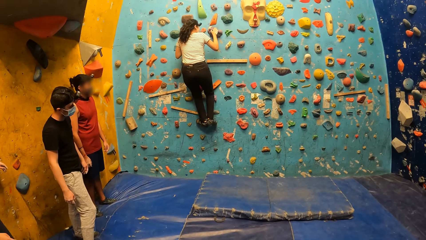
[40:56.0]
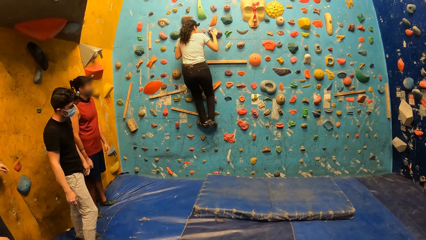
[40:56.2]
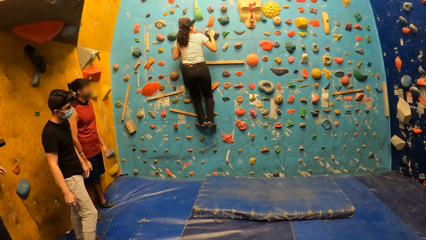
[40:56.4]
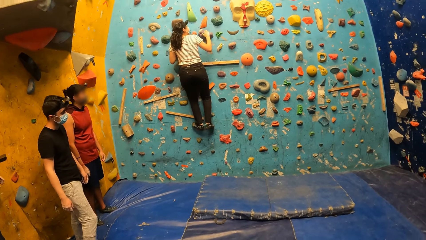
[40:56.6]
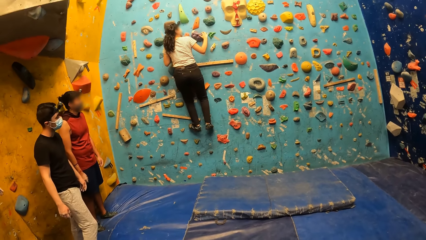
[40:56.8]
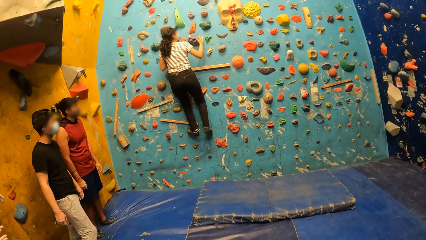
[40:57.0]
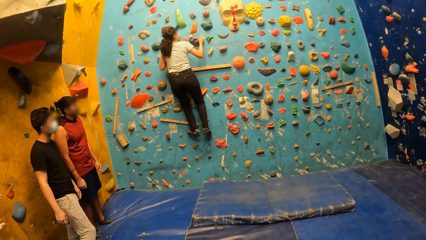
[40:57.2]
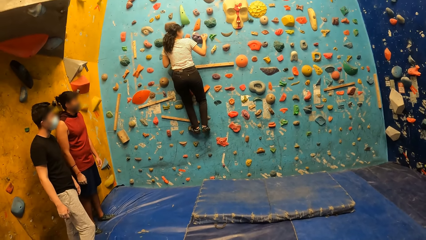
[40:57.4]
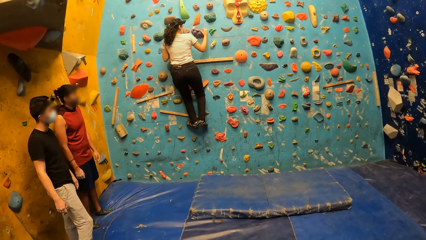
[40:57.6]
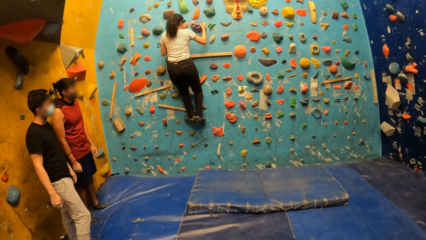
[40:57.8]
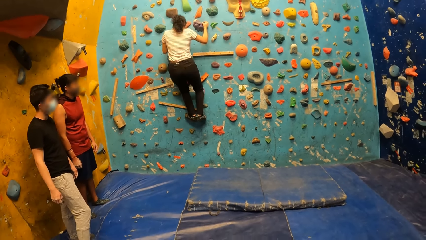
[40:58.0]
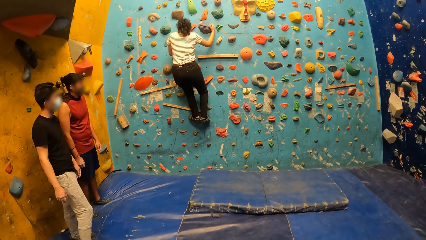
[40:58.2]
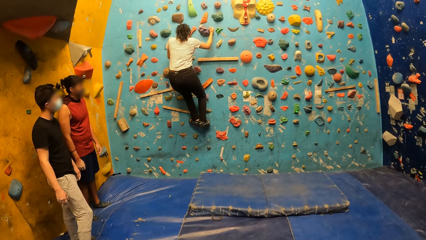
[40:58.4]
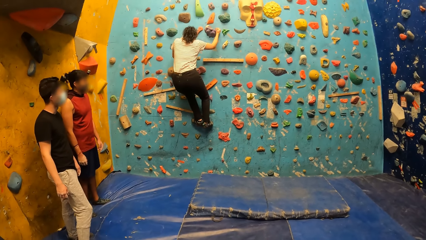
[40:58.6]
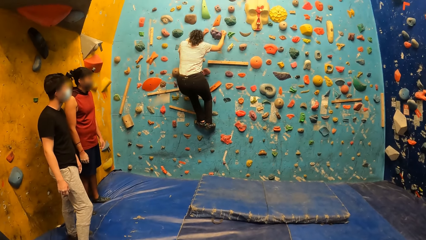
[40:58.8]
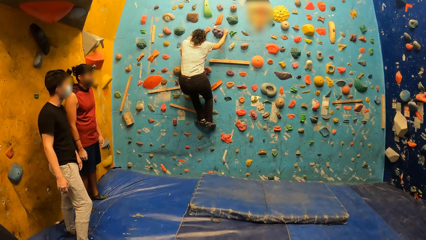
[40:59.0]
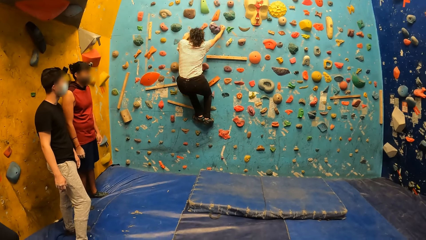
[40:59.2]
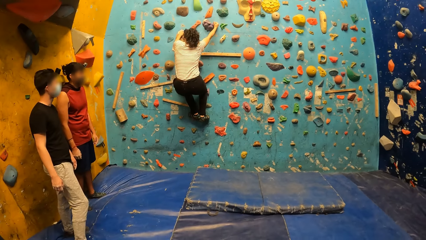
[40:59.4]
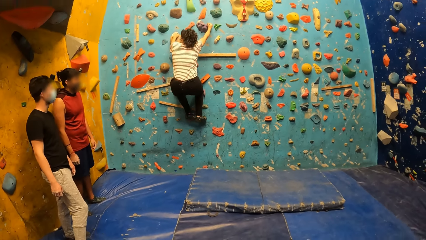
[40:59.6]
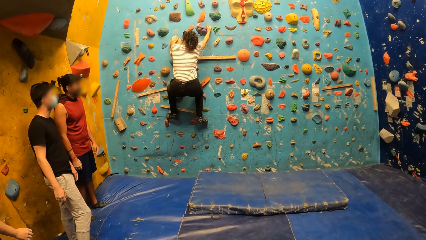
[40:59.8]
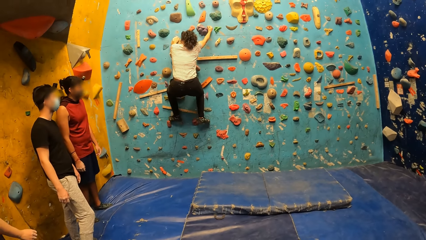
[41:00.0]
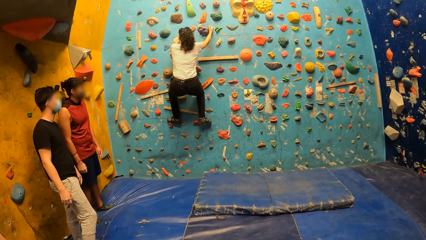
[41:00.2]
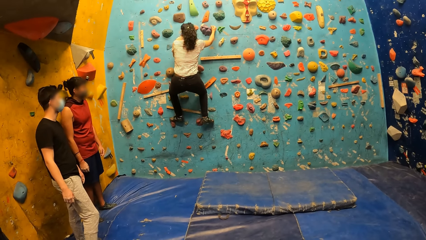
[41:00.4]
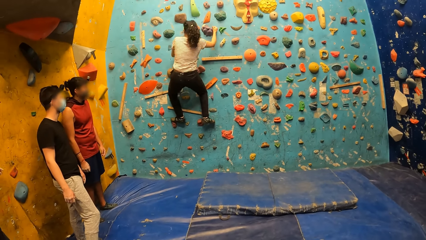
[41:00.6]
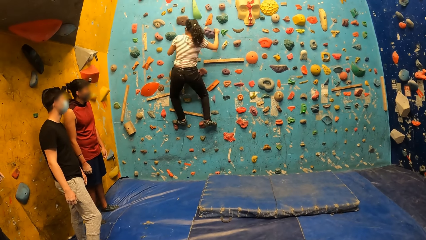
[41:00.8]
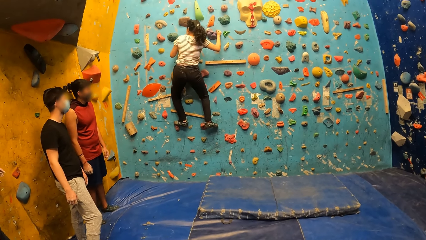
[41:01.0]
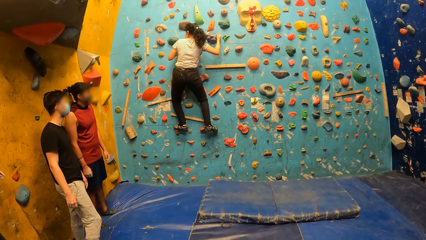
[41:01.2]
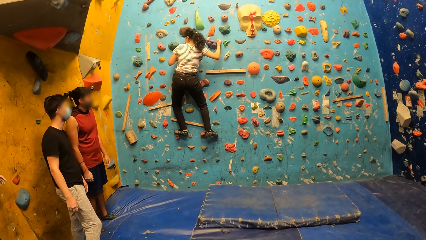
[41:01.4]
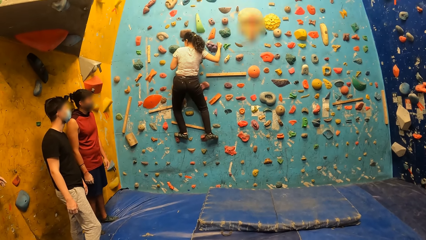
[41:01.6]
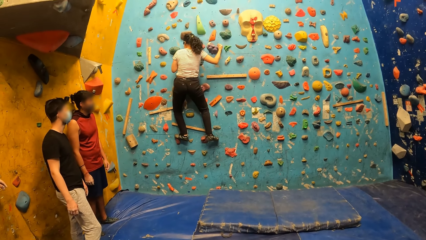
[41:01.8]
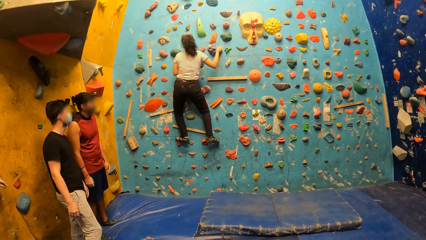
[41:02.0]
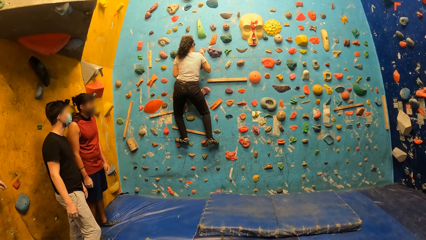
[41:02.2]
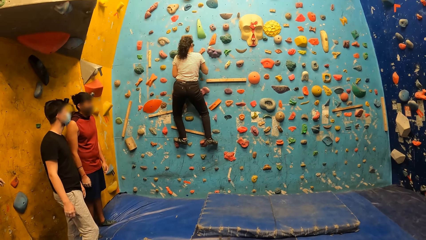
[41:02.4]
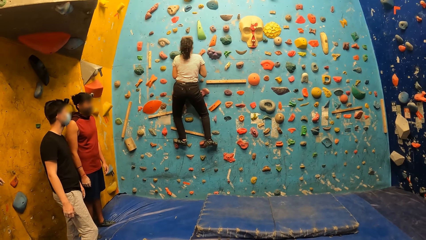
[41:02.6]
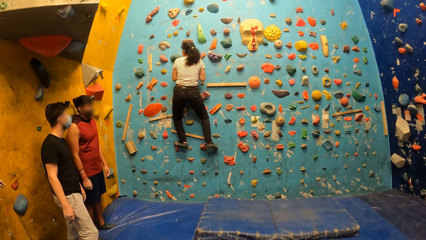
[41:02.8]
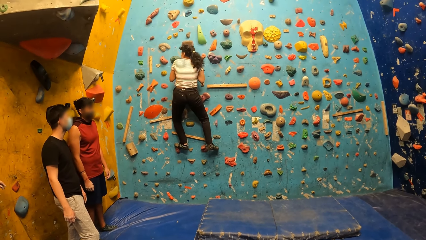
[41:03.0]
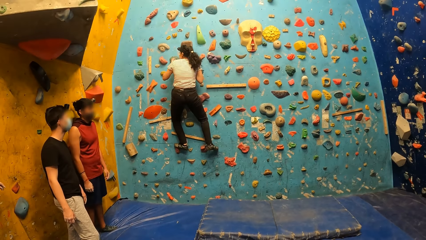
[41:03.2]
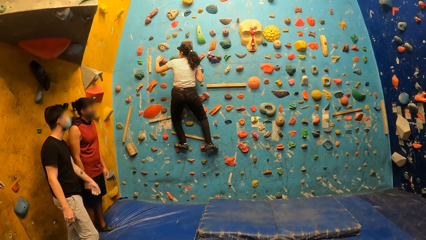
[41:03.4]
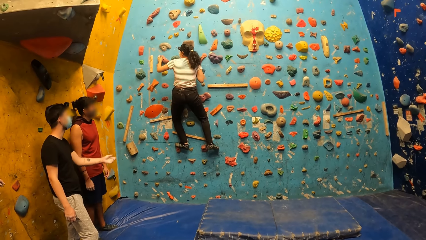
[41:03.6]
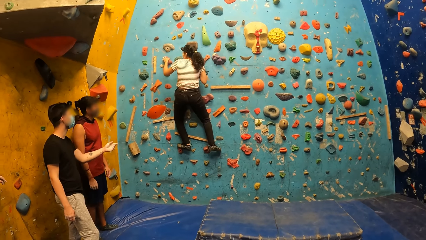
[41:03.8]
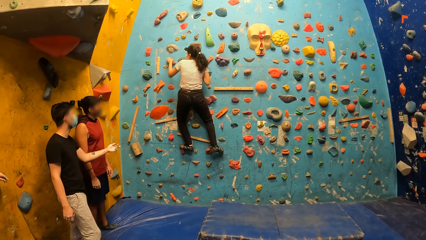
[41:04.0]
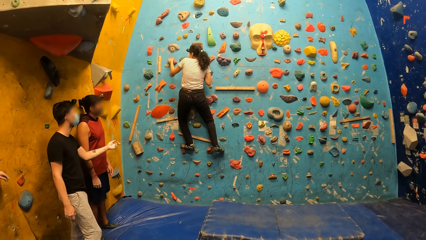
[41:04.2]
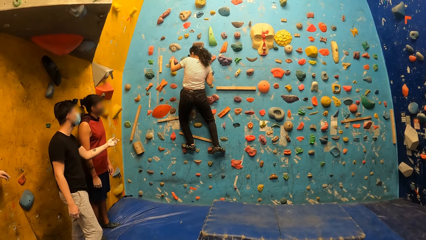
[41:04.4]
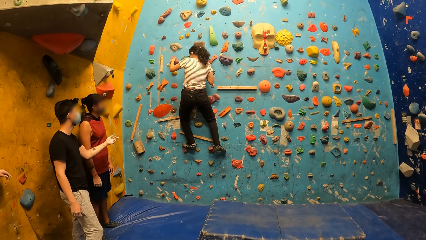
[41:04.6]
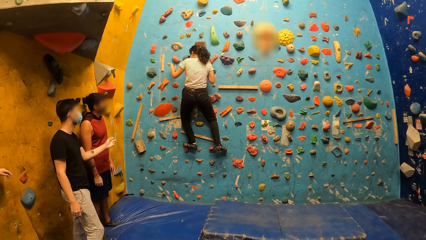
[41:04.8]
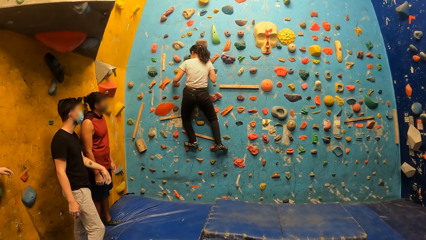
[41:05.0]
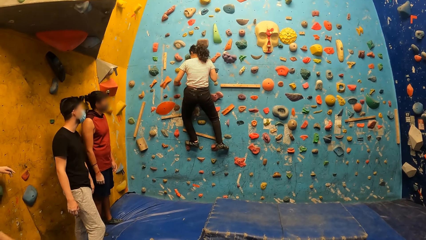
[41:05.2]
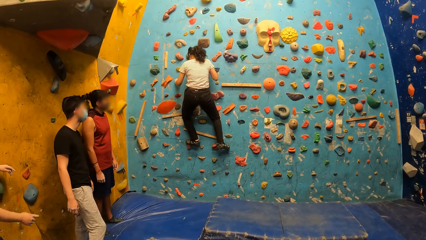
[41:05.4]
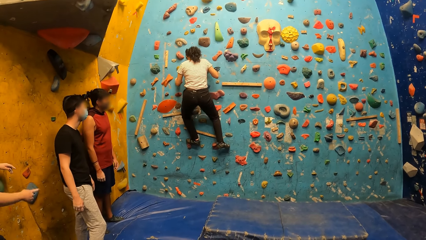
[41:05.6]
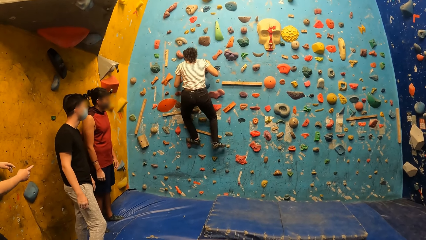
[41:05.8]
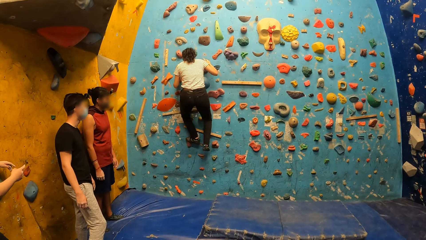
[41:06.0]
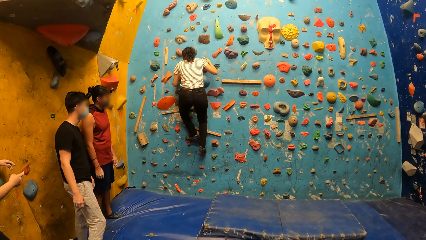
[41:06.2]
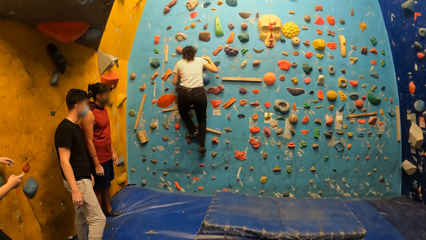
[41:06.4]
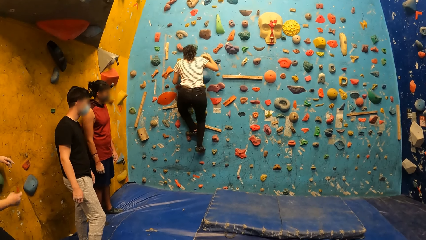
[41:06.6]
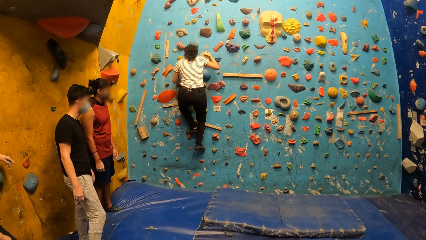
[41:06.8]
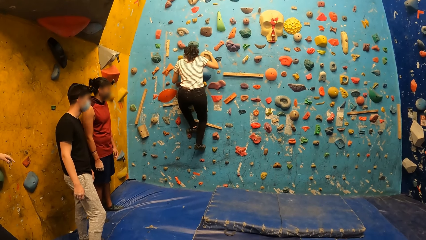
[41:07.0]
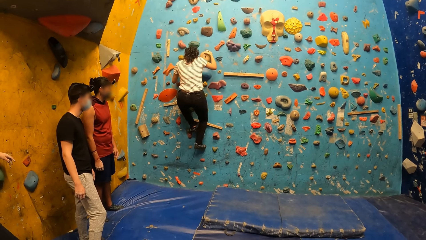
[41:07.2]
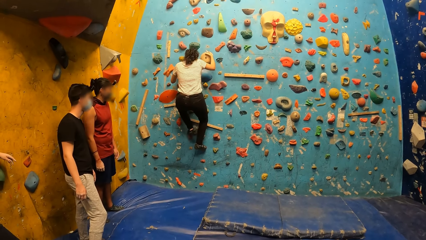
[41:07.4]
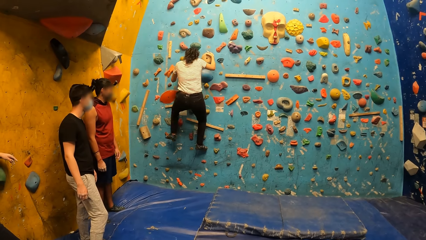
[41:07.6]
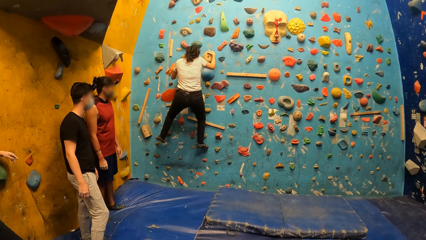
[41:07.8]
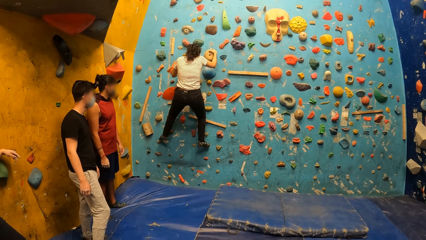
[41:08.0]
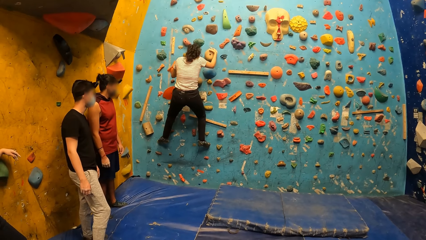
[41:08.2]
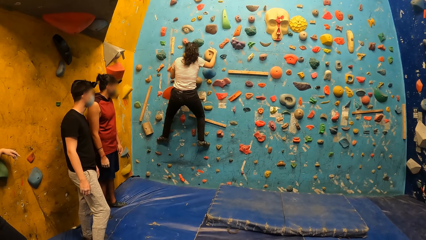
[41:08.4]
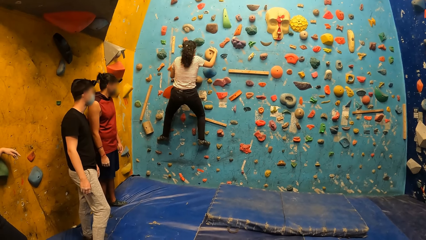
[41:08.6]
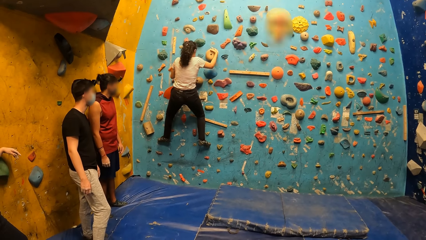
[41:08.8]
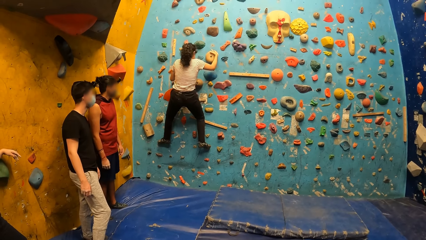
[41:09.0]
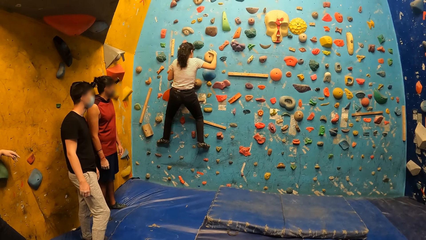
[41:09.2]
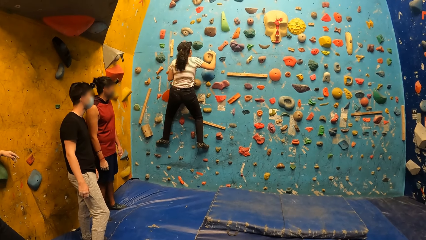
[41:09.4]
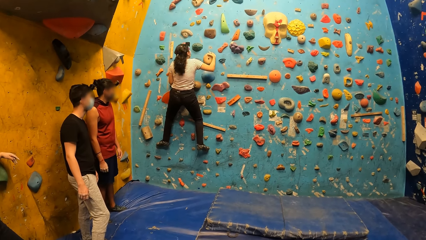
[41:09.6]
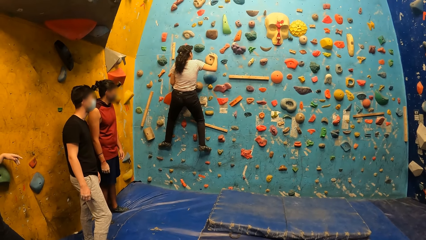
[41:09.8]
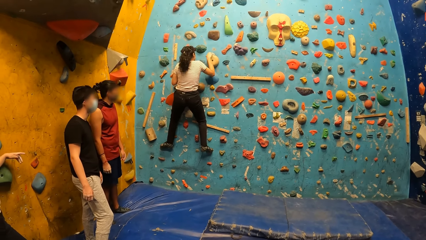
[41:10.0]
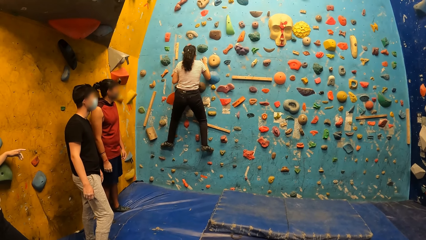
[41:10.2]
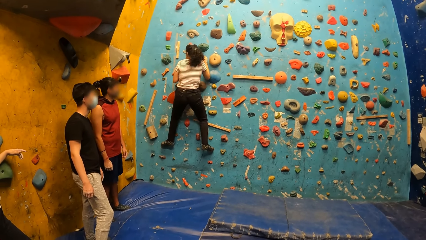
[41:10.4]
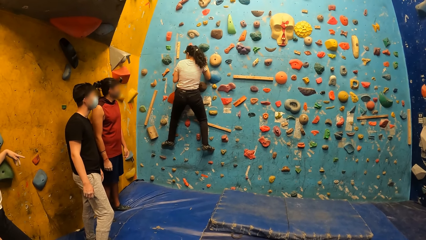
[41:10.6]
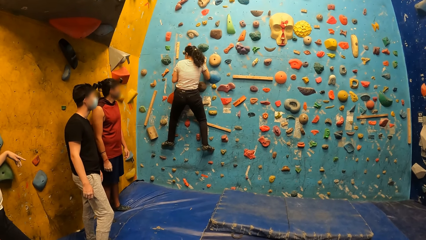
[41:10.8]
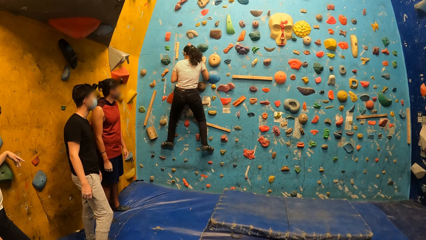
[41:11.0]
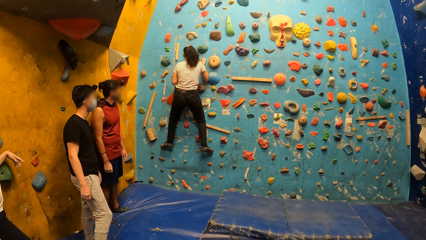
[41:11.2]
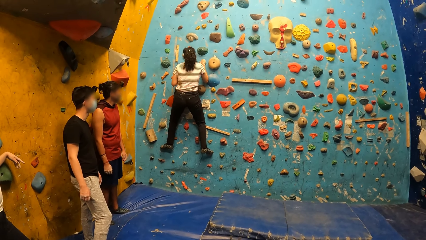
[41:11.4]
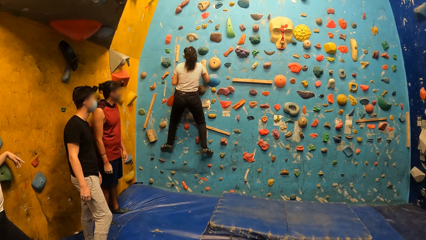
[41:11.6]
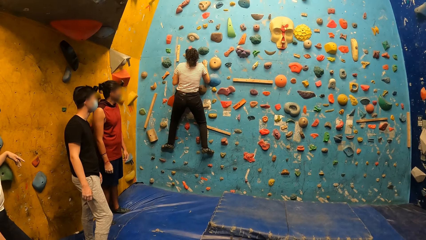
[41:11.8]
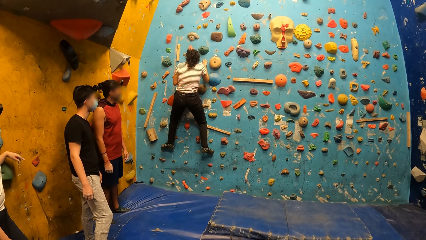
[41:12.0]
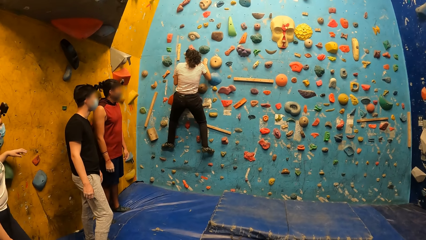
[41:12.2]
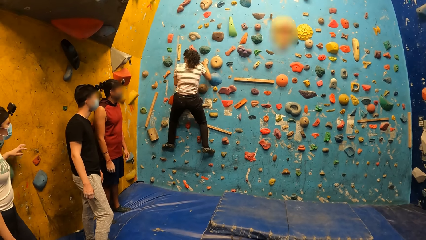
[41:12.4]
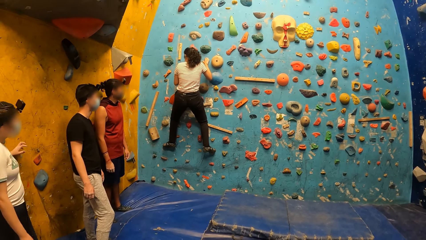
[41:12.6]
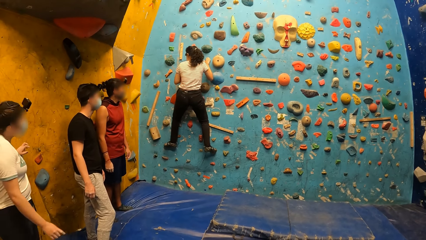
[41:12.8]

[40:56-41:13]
A woman climbs the bouldering wall. The woman holds a crimp with her left hand.
